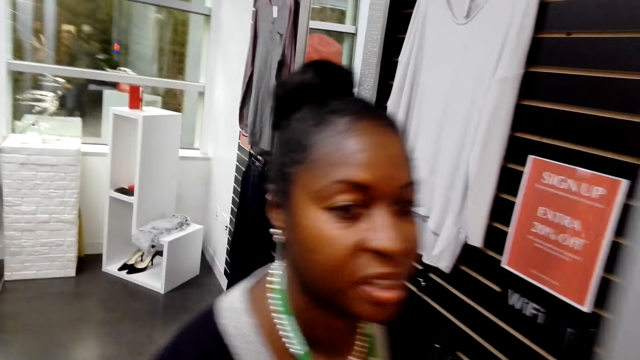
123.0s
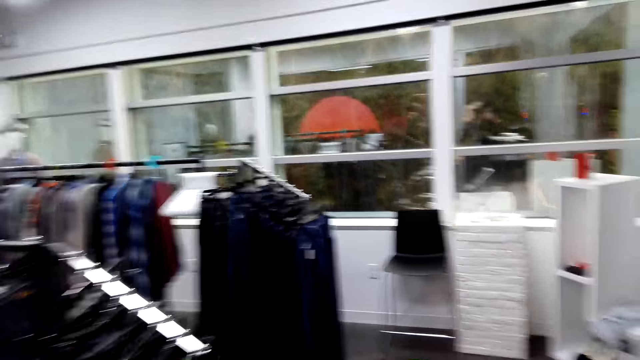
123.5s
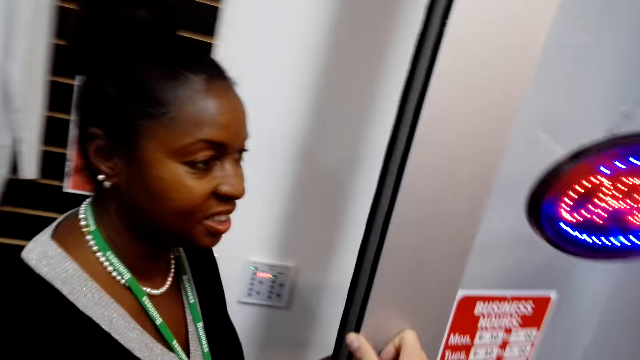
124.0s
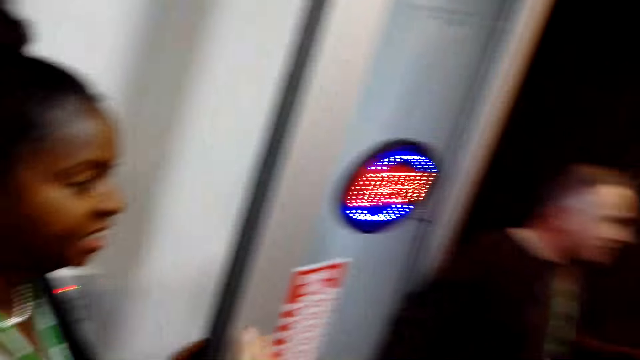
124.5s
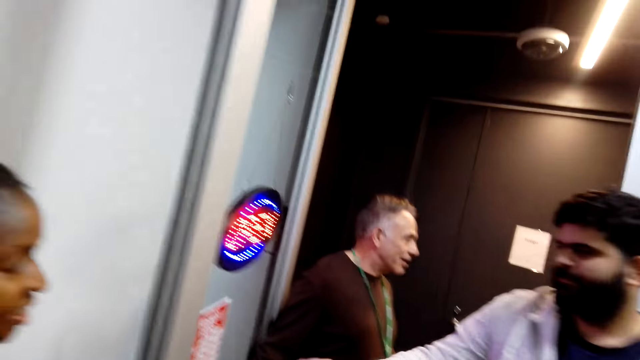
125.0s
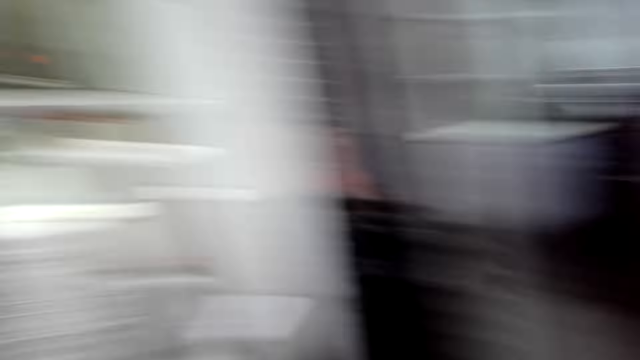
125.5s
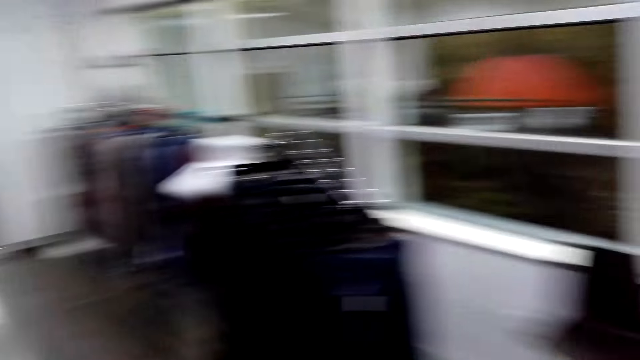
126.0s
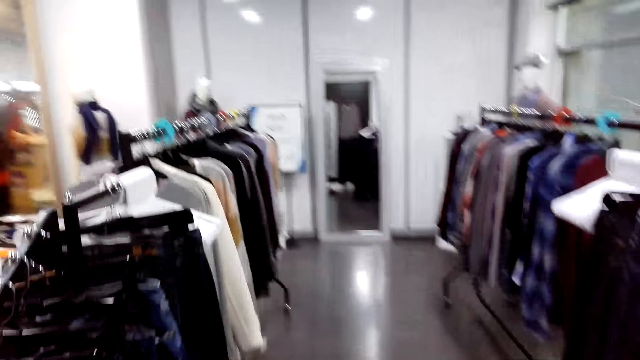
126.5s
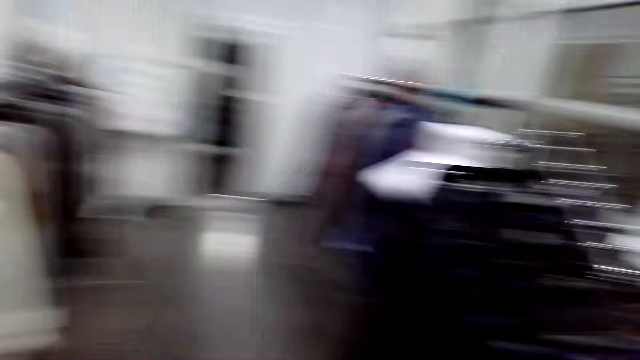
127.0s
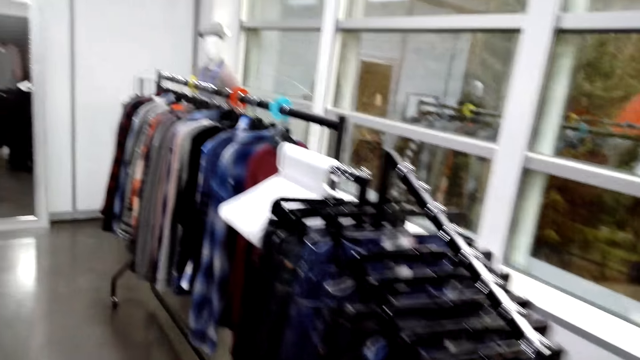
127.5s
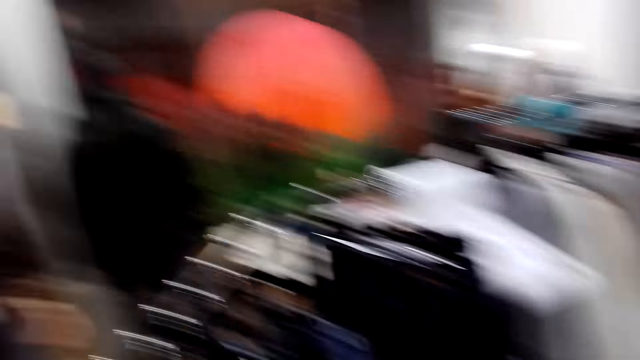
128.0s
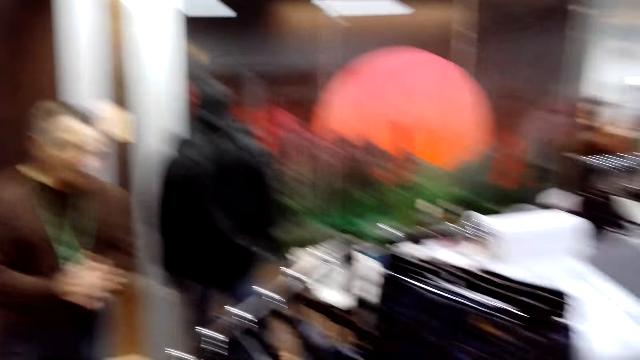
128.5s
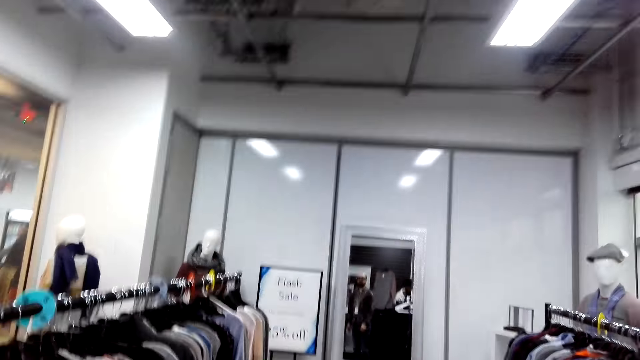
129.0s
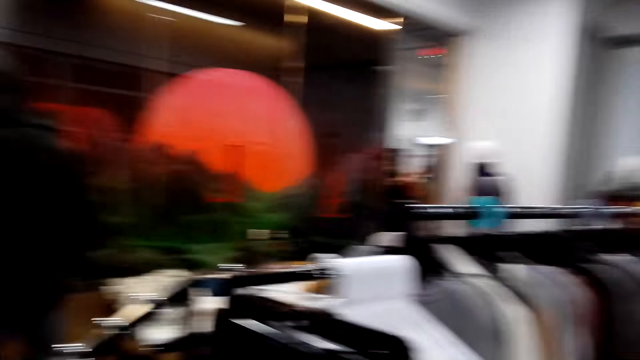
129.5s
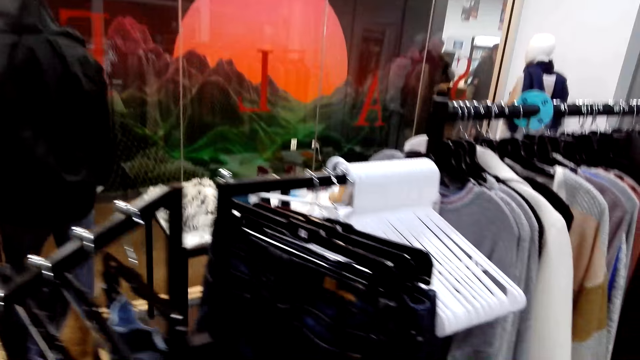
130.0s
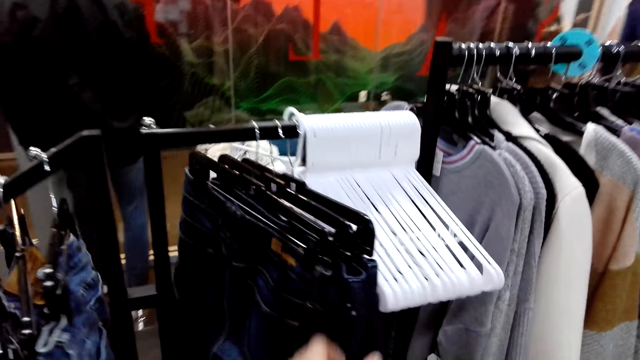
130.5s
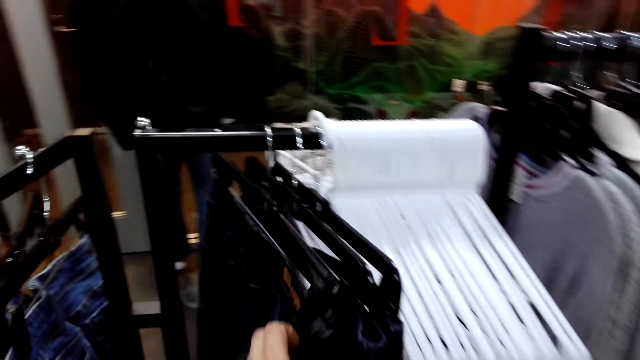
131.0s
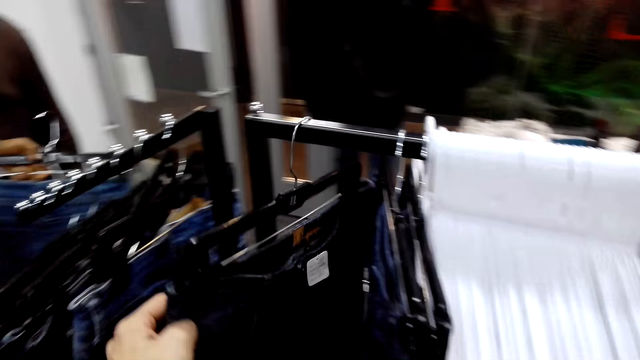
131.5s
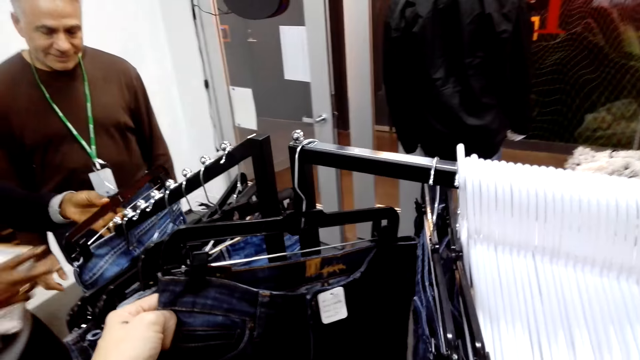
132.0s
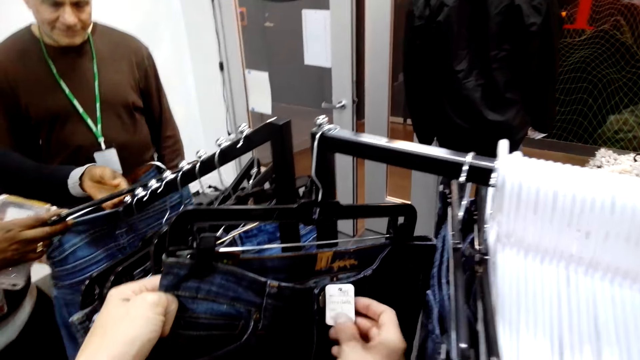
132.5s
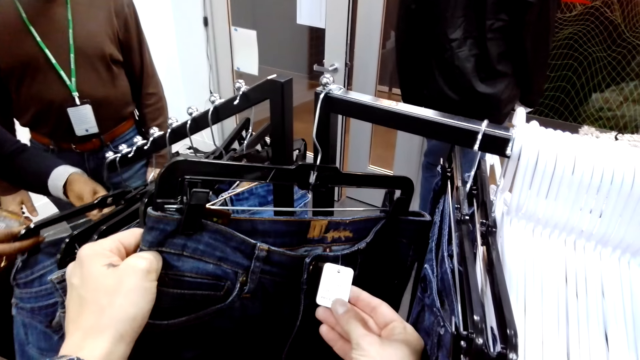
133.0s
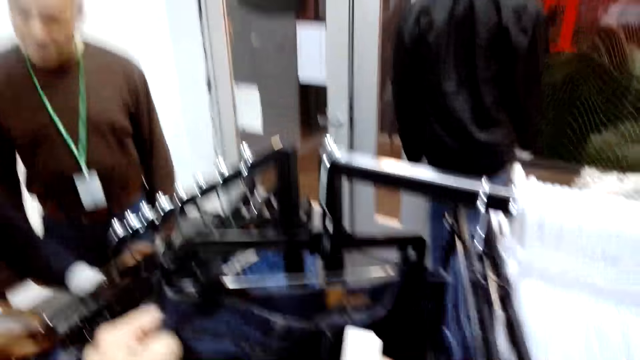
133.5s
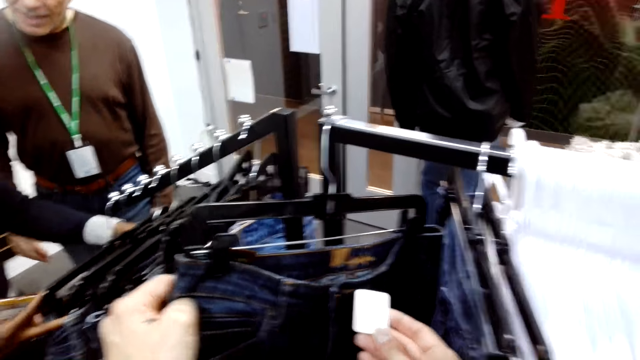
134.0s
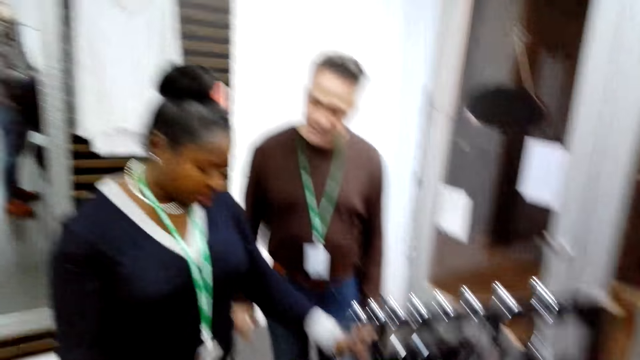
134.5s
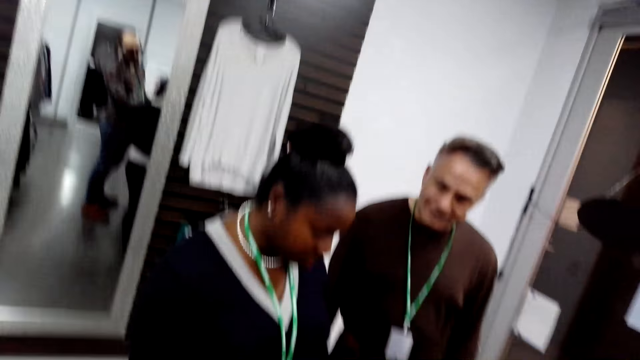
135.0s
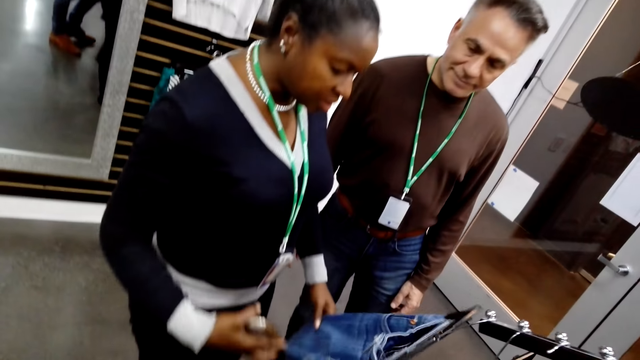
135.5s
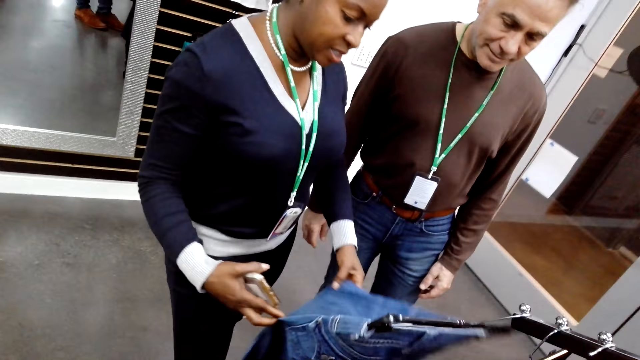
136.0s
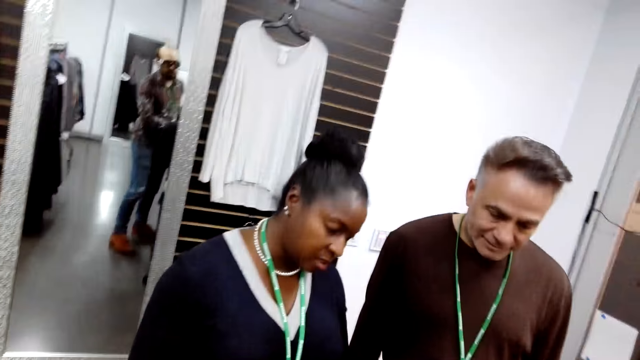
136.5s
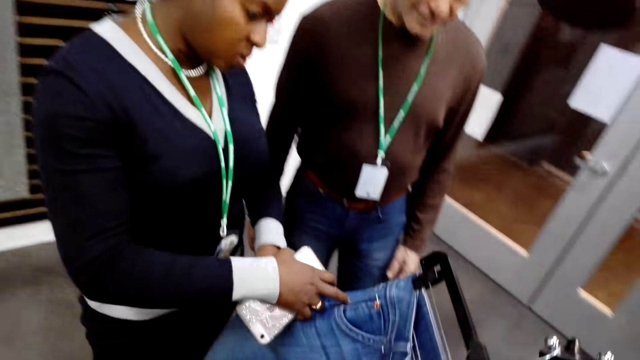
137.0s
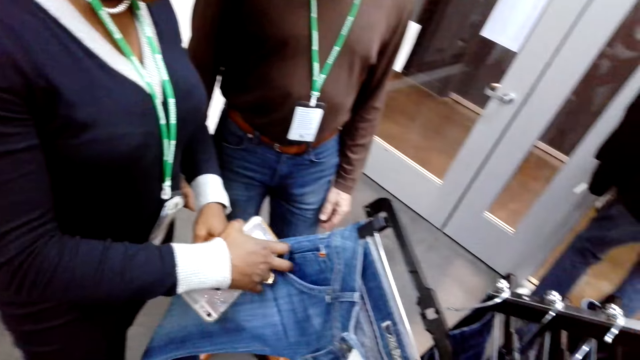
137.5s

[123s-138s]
A woman pulls the door. The camera wearer walks around. They look at the woman. A man walks around. The camera wearer walks around. They look at another man. They look around. They look at the clothes. They select the clothes from the cloth rack. They touch the trouser. They pull the trouser. They move the right hand. They look at the sticker on the trouser. A person peruses the cloth in the cloth rack. The other man converses with the woman. The woman pulls the trouser.

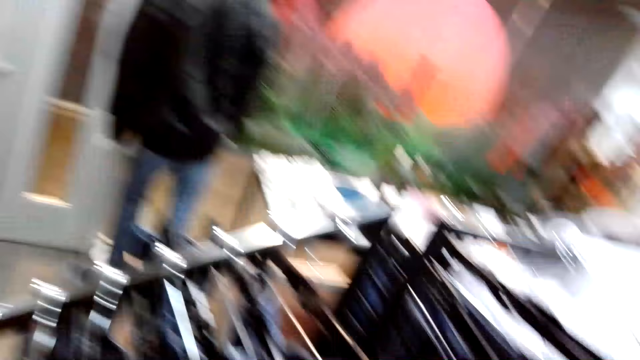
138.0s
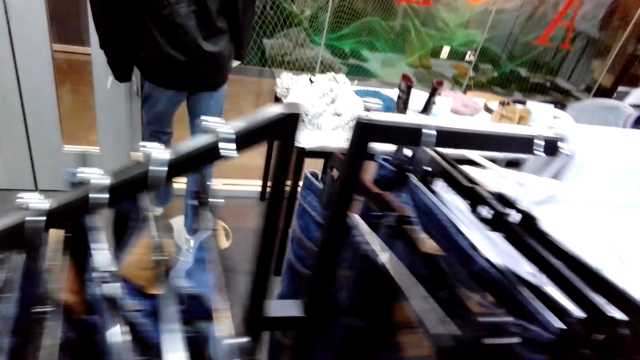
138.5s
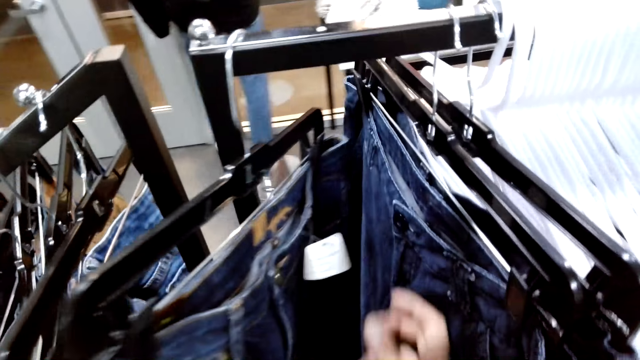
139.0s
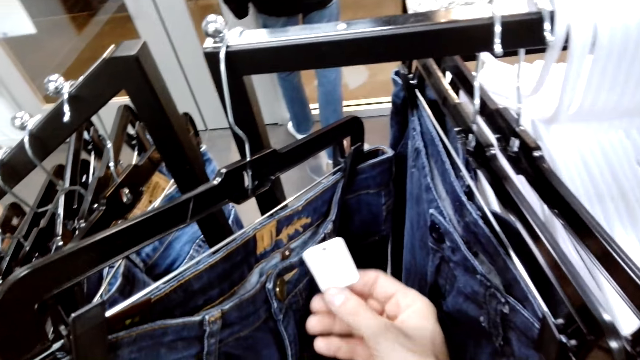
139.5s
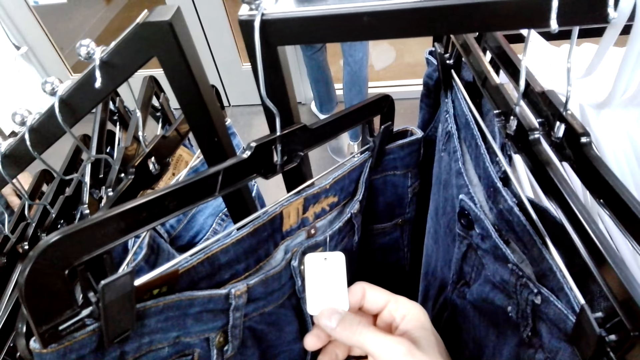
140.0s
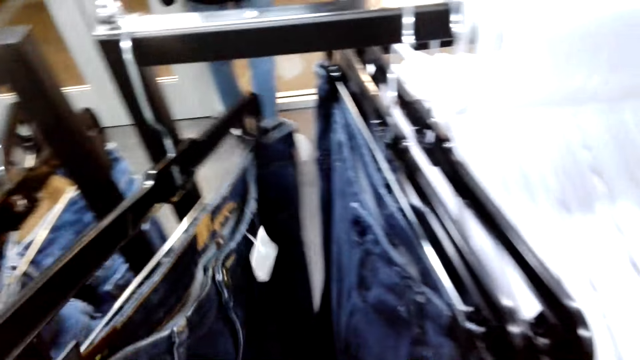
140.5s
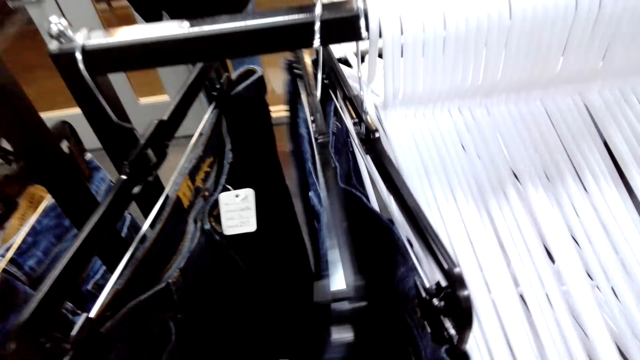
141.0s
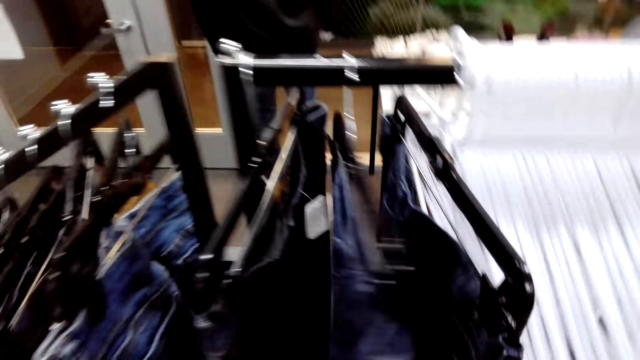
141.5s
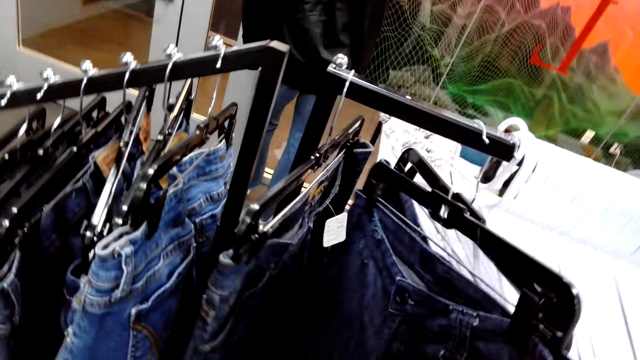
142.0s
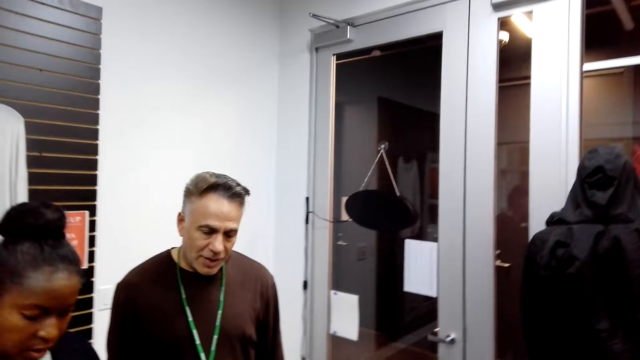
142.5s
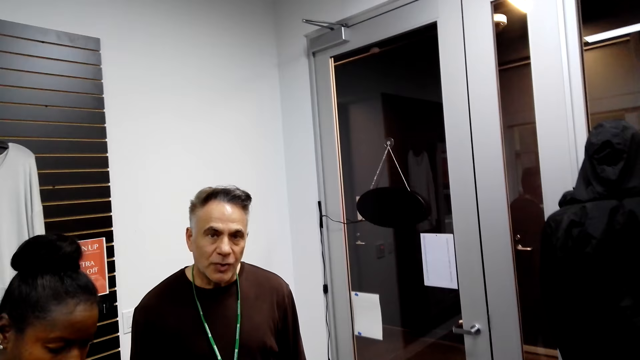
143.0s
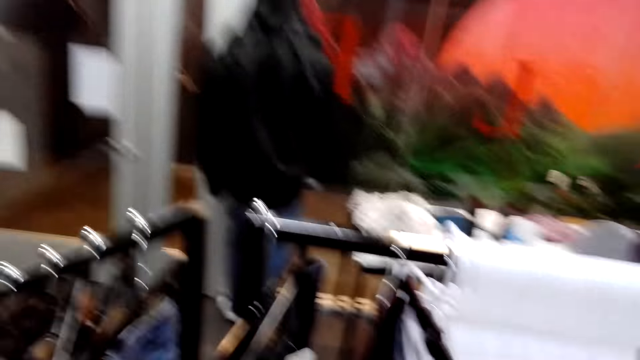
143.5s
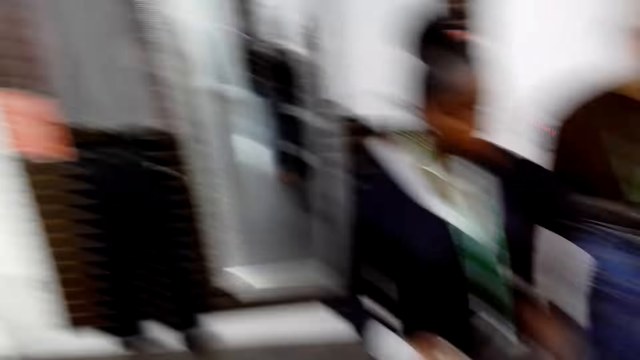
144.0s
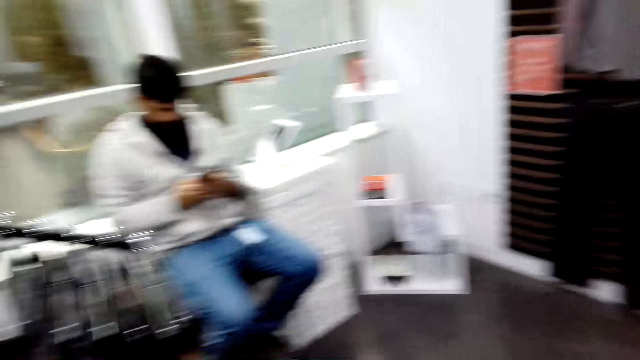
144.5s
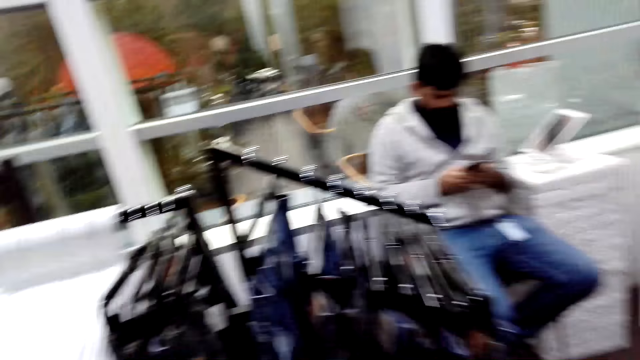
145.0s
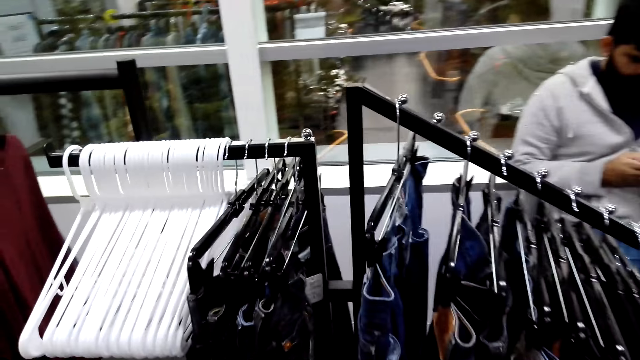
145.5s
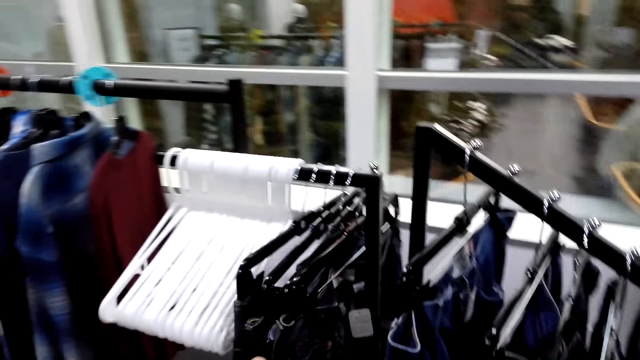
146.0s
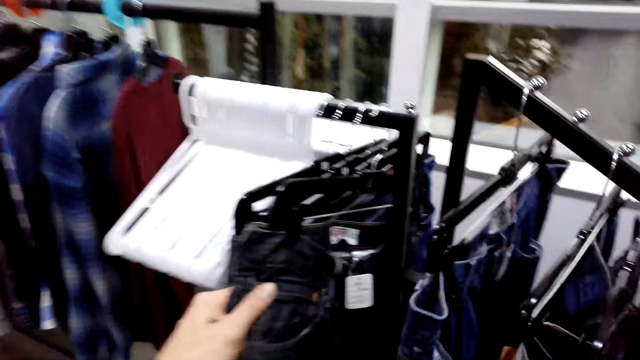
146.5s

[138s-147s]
The camera wearer looks at the clothes. They touch the trouser. They look at the sticker on the trouser. They pull back the right hand. They touch the trousers. A man converses with the camera wearer. Another man operates the cellphone. The camera wearer looks at the trousers. They walk around. They touch the trousers.
